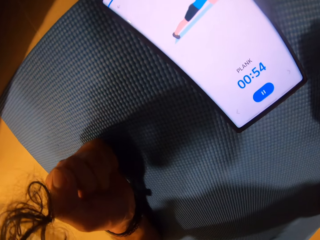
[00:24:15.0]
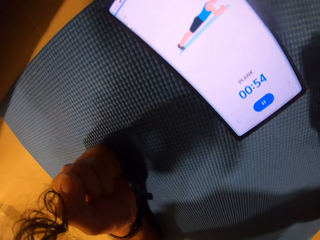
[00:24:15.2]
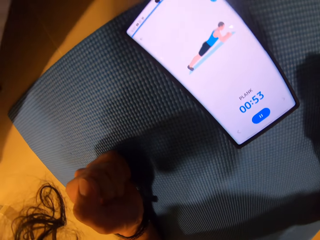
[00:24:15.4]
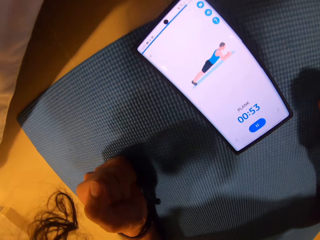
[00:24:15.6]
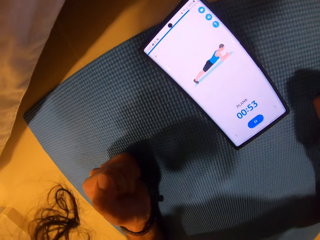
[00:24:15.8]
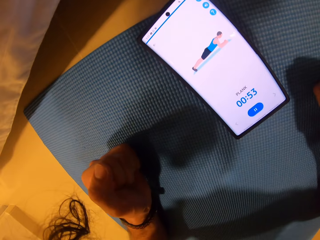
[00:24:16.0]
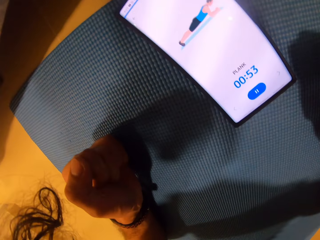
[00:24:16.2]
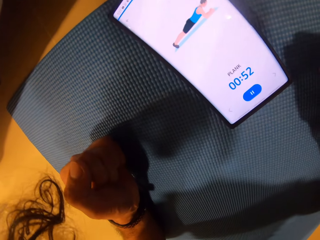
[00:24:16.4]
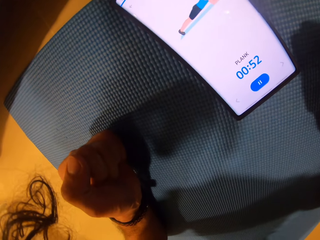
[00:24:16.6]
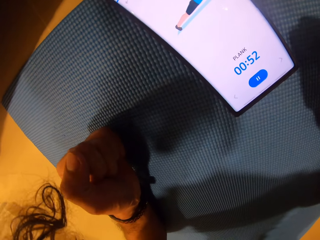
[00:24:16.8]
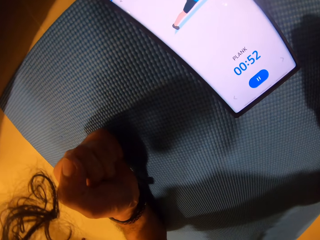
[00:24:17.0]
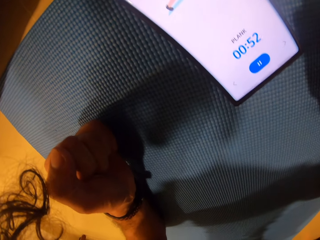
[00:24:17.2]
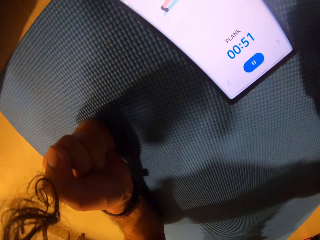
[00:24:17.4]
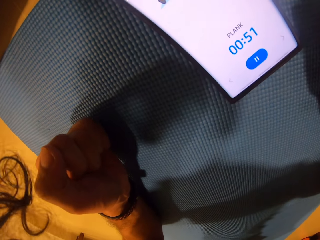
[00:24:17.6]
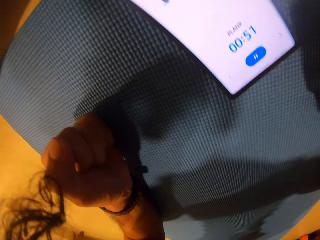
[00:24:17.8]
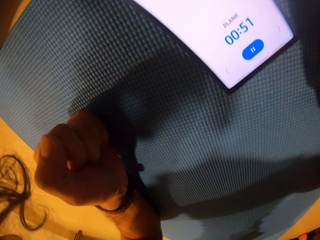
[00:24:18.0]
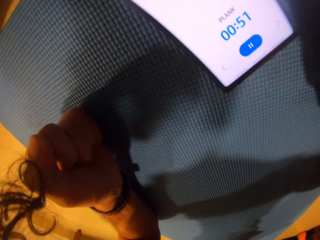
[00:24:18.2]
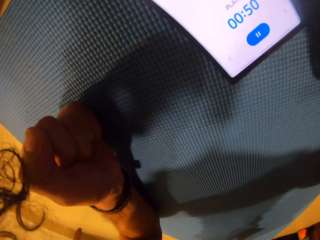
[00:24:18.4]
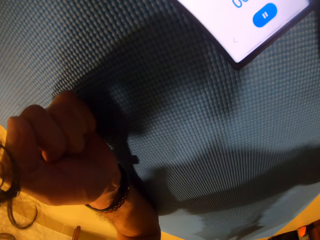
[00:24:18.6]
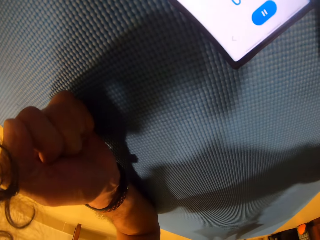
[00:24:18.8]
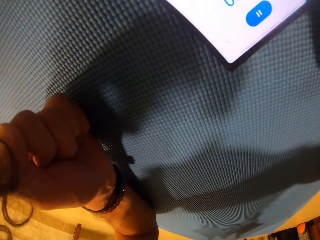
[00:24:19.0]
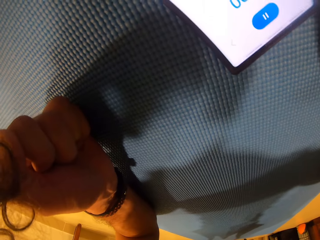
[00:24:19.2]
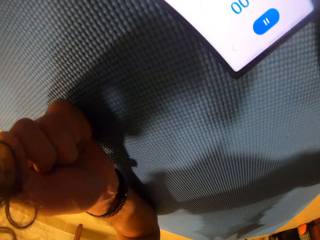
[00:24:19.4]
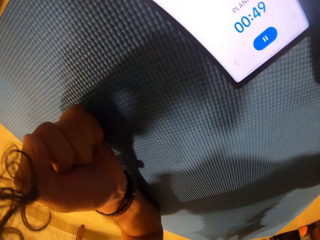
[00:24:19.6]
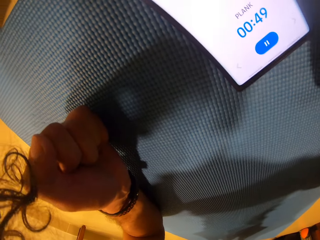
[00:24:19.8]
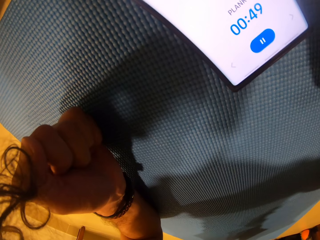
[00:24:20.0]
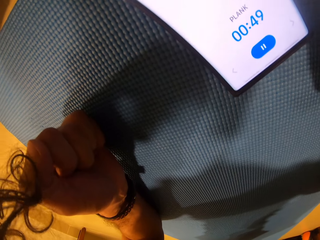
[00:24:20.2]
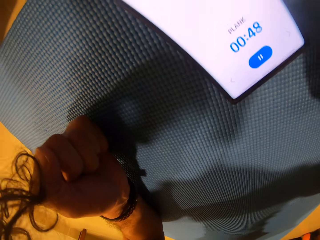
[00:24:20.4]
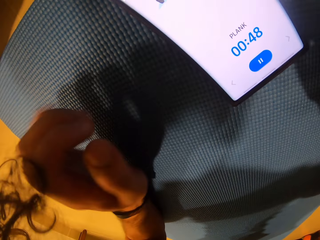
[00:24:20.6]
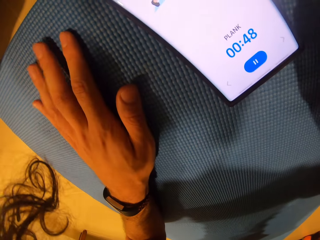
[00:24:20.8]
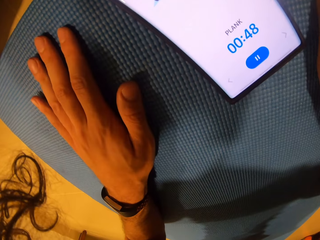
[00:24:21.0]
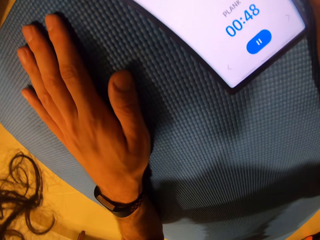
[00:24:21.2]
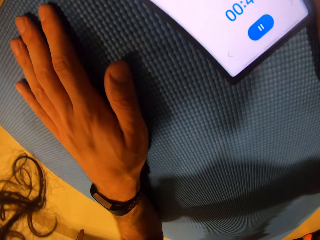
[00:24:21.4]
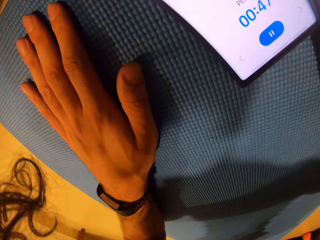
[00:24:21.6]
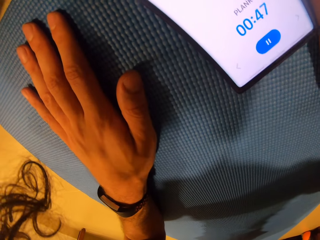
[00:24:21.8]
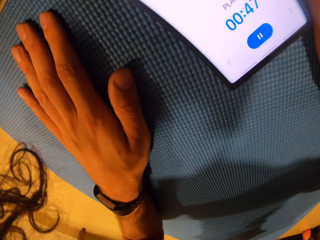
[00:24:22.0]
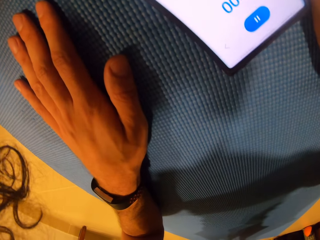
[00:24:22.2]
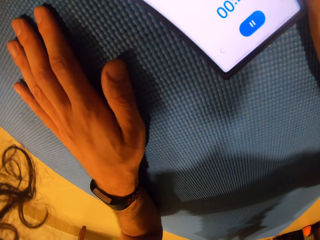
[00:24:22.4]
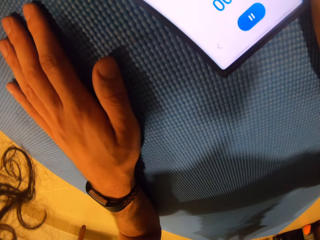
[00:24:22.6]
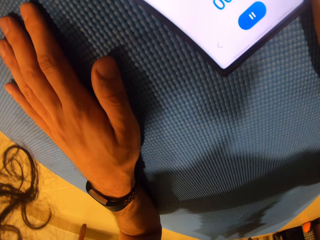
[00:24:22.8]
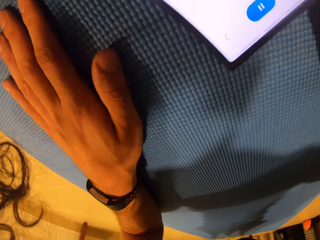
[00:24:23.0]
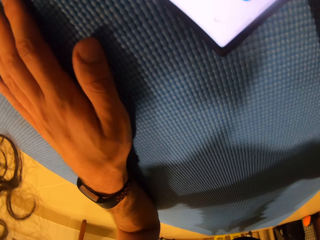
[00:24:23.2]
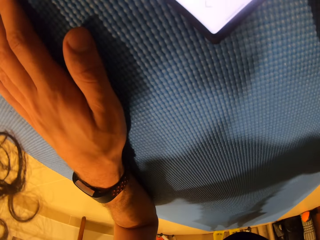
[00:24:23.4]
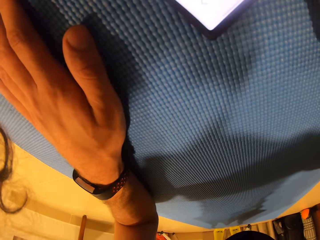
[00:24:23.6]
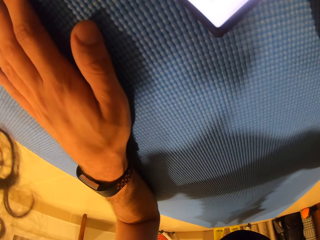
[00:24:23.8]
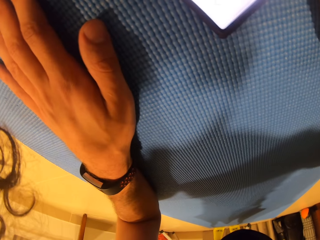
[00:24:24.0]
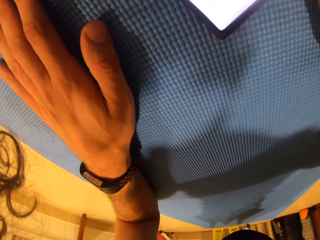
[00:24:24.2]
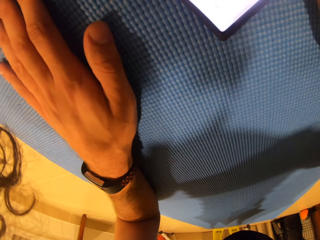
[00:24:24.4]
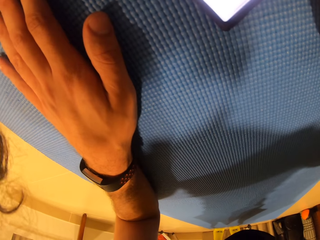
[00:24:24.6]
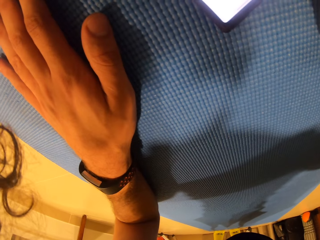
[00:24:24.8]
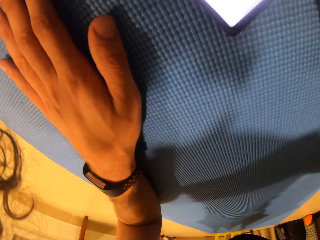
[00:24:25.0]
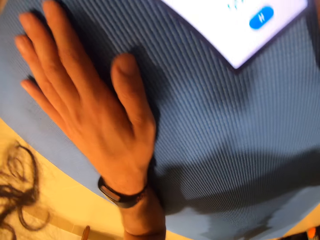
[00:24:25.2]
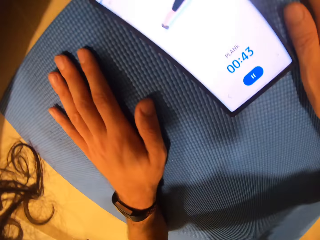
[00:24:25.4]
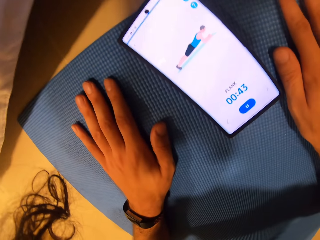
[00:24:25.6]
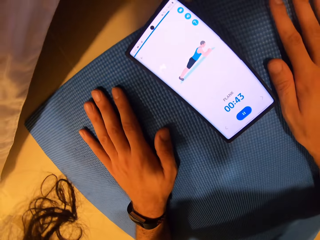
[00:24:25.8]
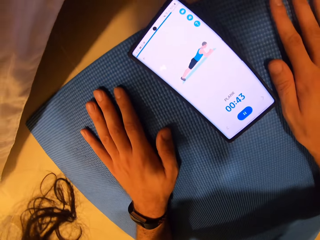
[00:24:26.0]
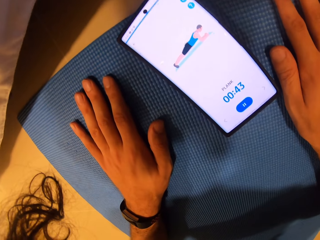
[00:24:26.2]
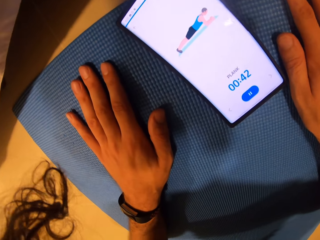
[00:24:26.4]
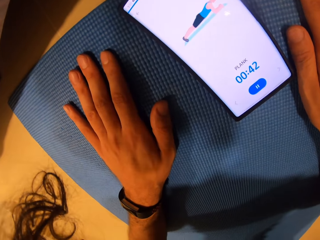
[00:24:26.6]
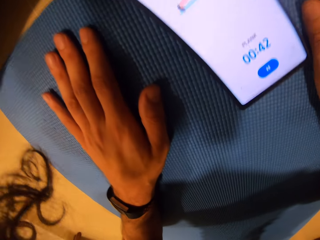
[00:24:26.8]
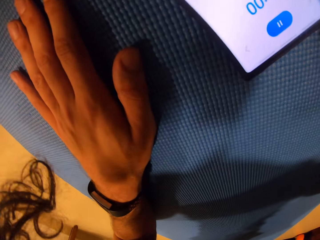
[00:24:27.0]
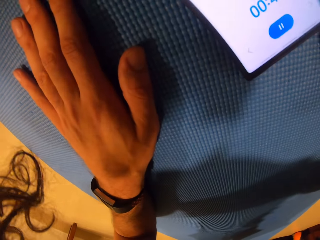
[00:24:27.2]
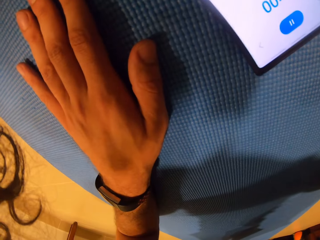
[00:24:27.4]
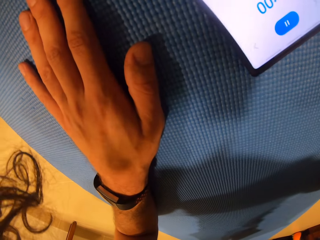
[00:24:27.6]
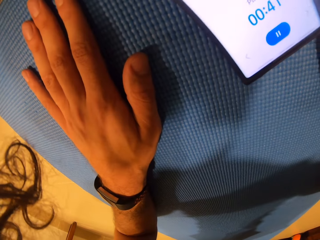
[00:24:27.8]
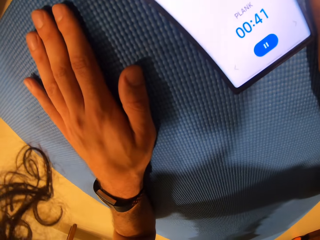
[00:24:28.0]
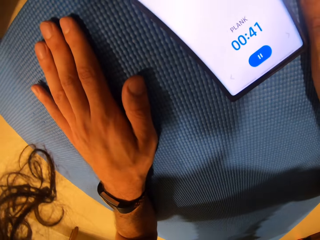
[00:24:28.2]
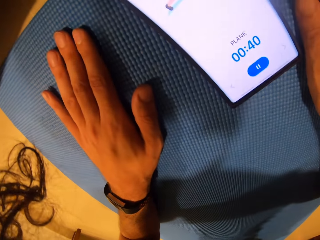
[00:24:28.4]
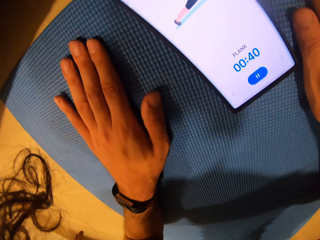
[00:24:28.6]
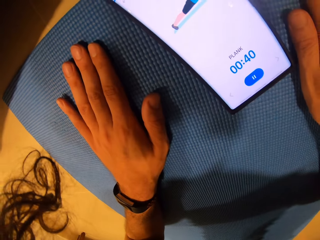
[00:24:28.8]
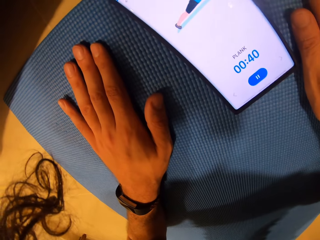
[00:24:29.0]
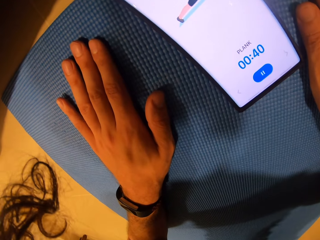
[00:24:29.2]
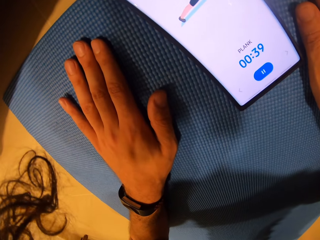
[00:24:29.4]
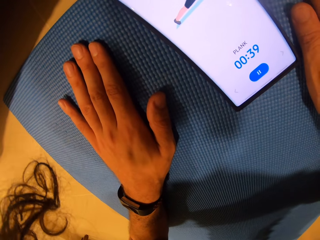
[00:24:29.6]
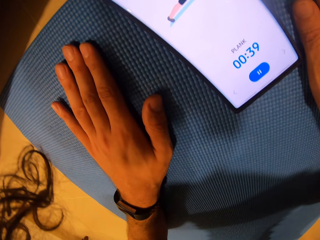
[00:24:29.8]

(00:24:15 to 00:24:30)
The camera wearer holds the mat. He supports his hands on the mat.

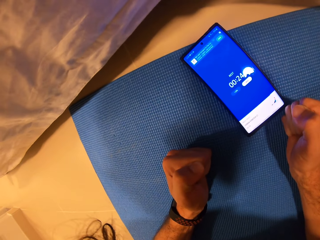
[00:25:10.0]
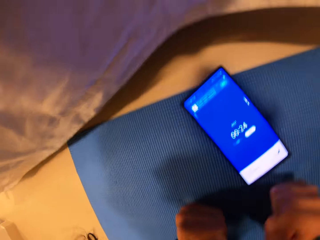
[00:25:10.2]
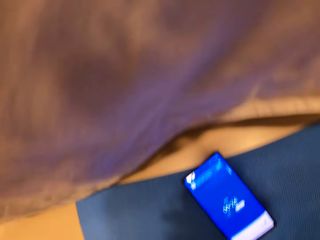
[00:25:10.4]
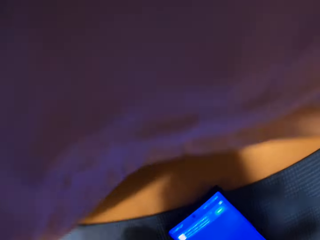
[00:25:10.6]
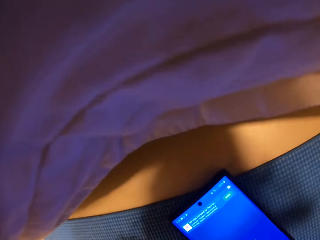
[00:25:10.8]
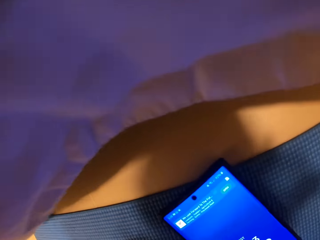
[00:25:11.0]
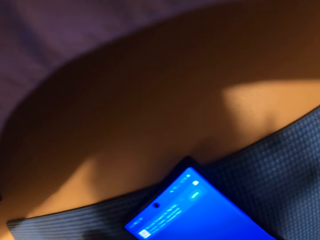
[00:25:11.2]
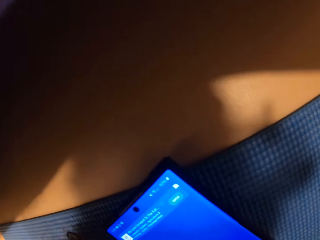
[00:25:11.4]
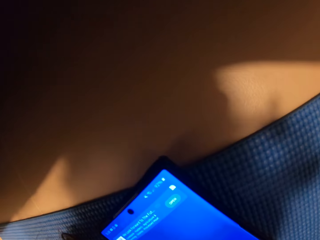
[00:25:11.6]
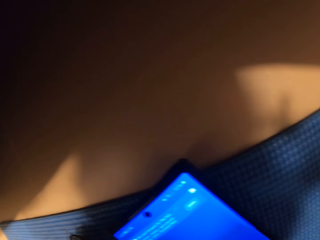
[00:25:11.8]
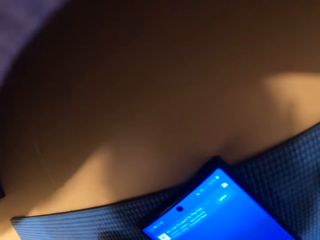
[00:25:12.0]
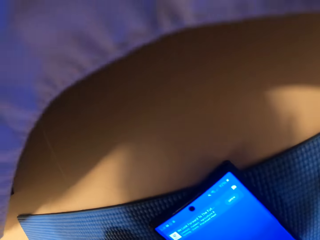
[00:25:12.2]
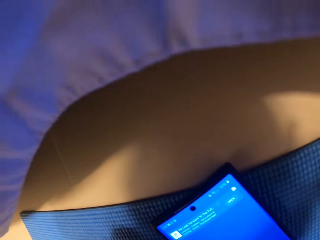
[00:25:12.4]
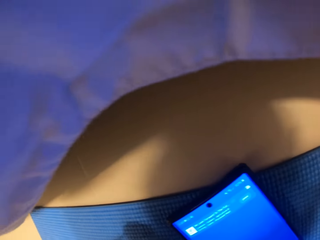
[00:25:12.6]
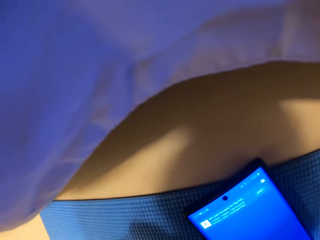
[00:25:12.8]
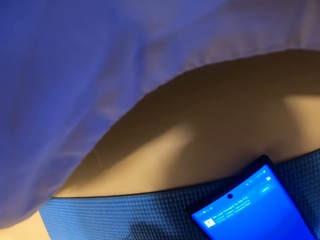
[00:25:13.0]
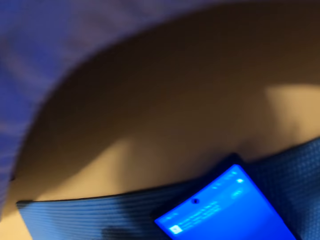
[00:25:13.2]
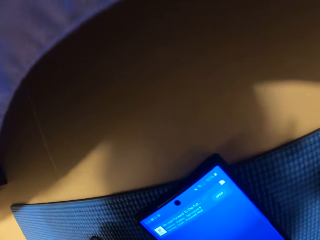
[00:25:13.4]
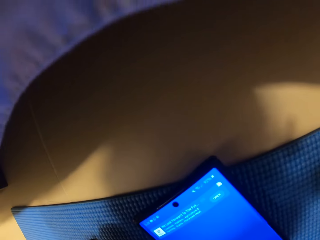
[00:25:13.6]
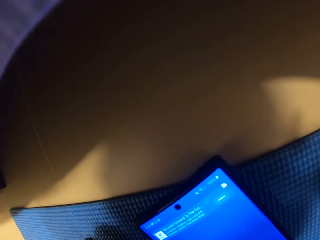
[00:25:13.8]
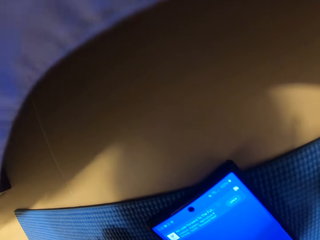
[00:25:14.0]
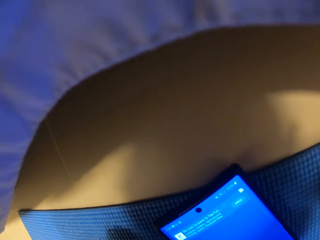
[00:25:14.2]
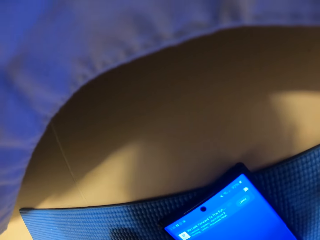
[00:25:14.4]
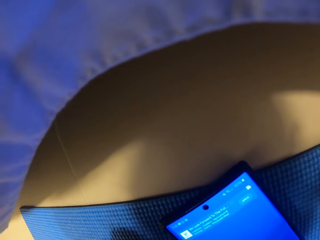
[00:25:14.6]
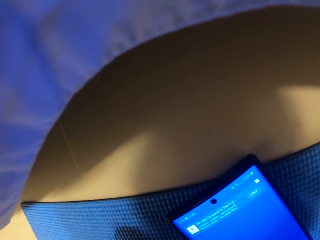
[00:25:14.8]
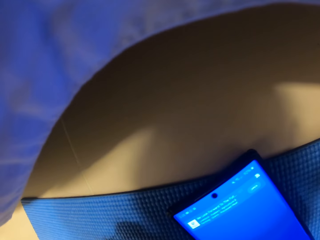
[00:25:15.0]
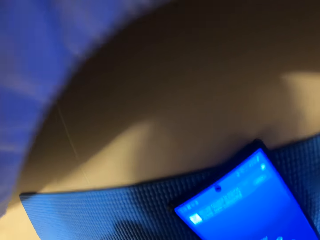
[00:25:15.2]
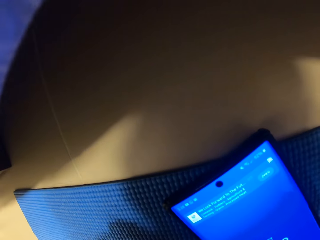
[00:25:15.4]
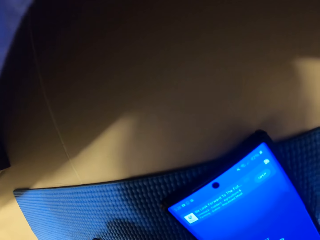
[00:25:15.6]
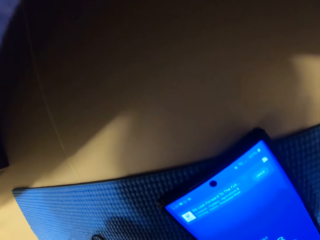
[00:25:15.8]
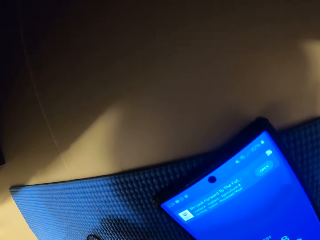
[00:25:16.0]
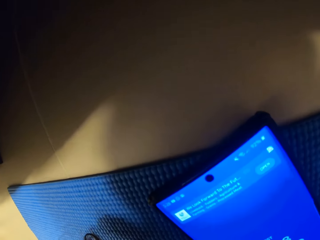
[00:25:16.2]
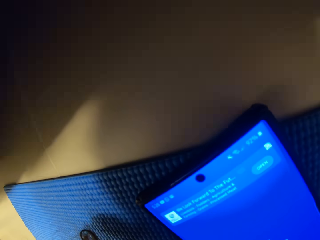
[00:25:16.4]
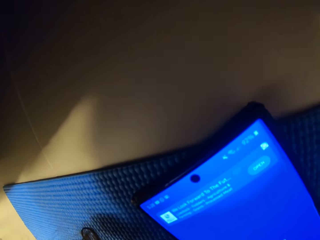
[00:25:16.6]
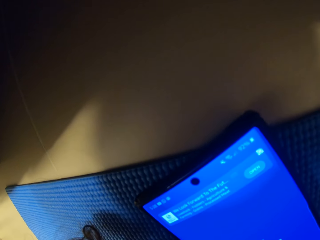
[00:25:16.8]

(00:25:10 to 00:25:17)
The camera wearer looks at the phone.
